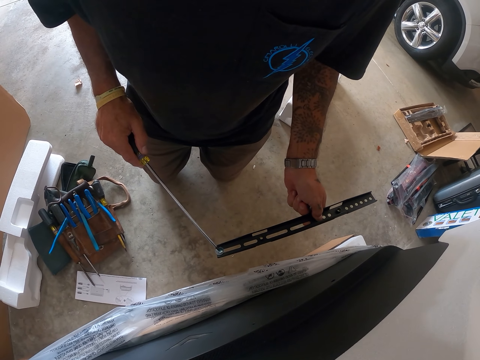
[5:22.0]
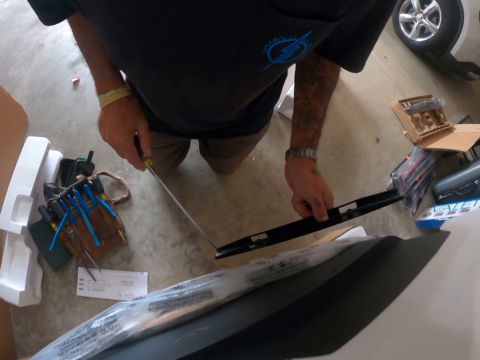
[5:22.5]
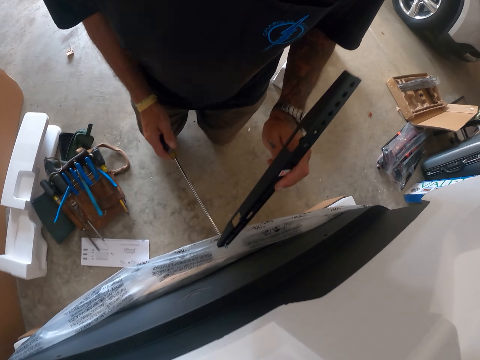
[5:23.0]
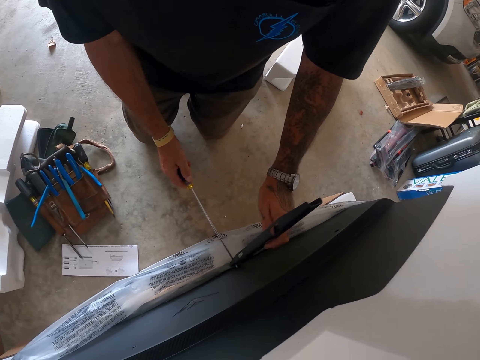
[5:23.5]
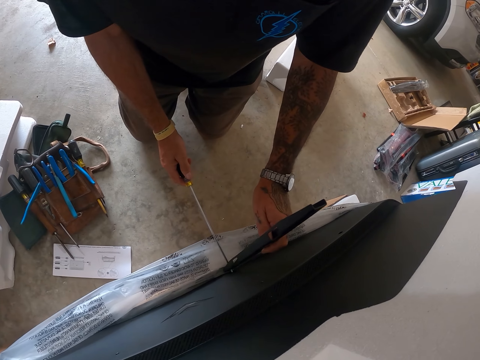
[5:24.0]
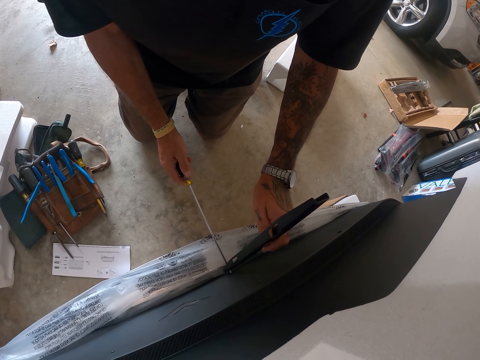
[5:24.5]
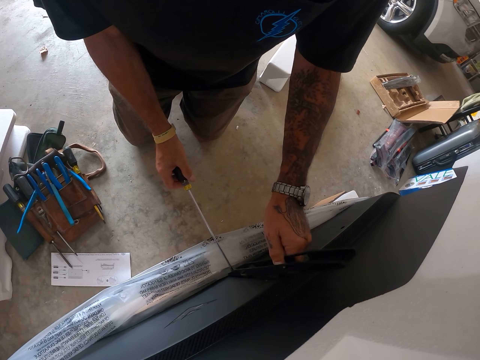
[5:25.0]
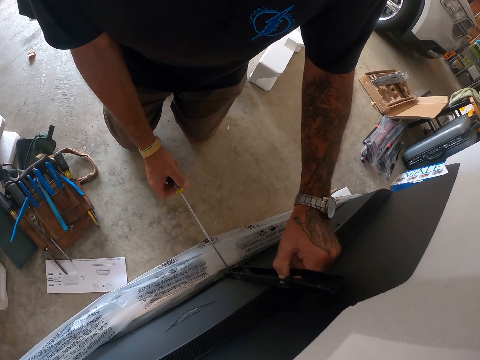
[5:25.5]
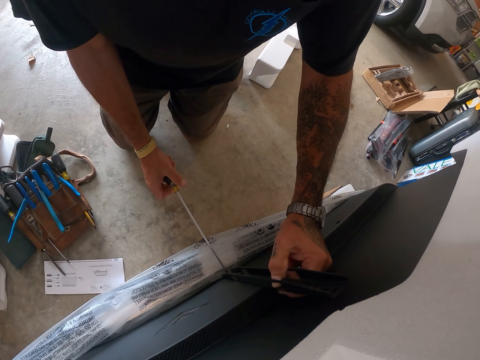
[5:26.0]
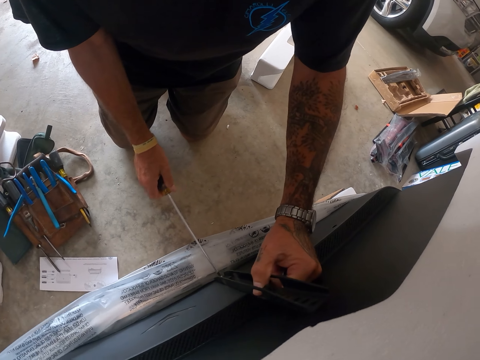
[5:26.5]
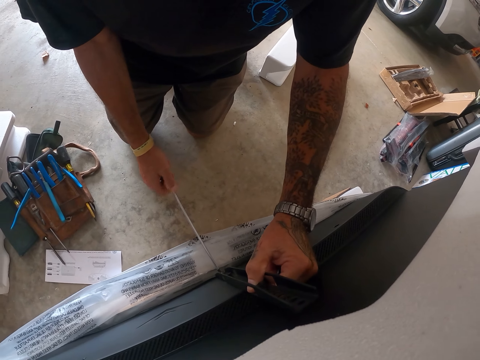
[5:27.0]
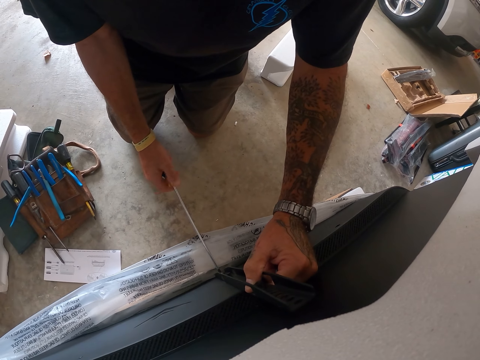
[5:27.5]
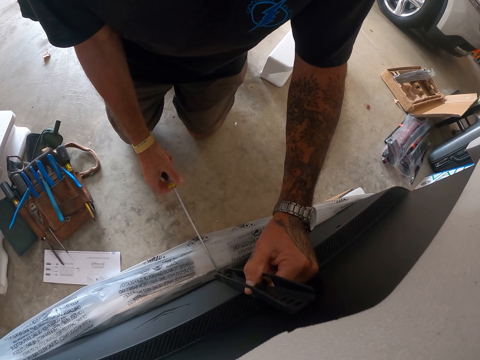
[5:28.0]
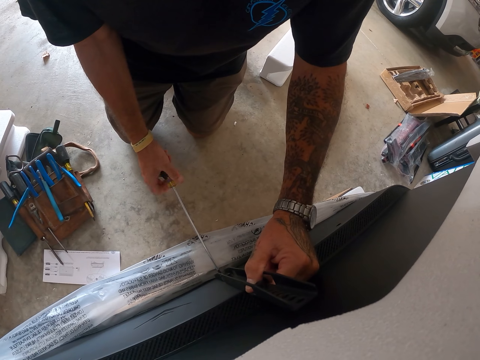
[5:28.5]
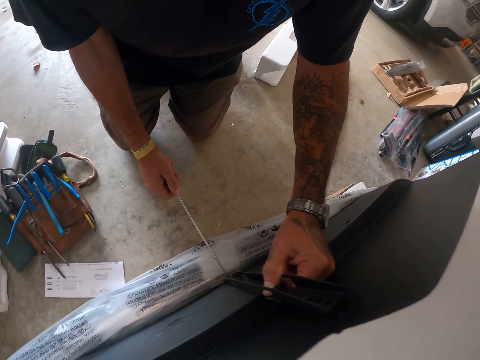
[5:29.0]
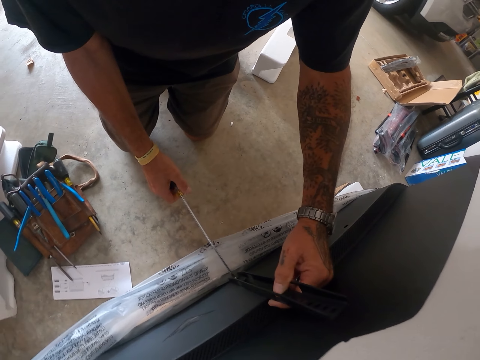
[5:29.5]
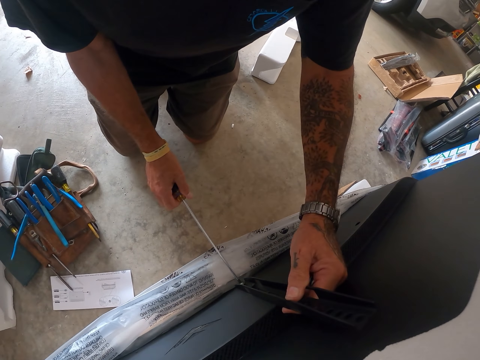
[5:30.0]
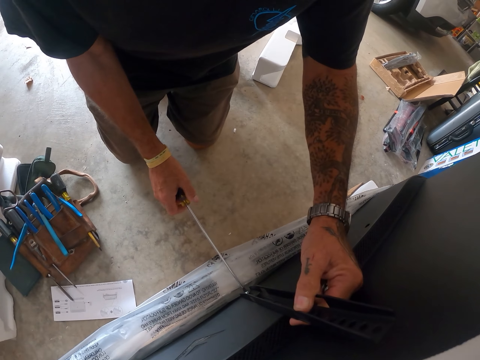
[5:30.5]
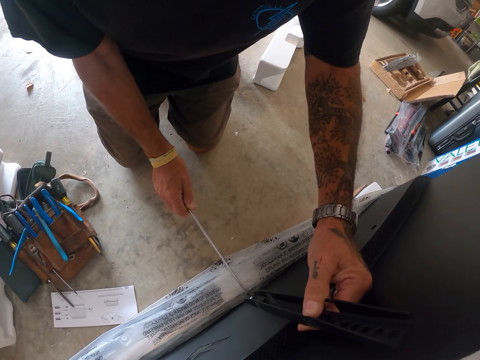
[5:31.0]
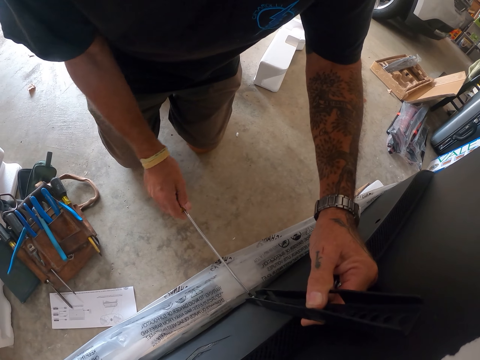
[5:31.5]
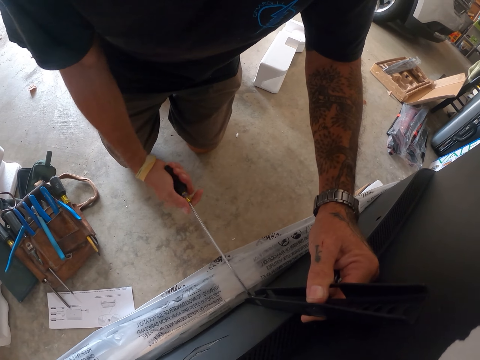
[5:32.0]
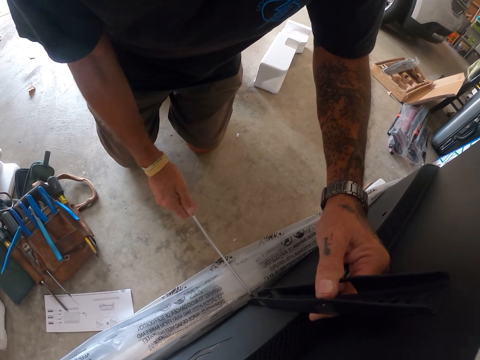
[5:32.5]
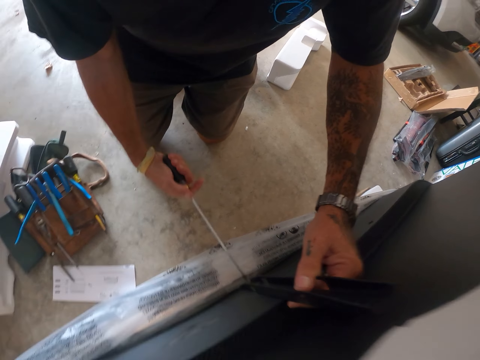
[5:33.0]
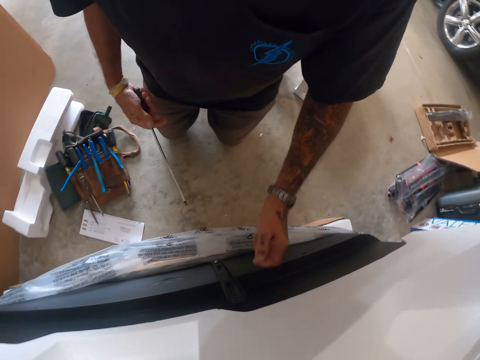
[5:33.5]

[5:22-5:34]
The camera wearer tightens the nut. They put a screwdriver on the nut. They tighten a screw with the screwdriver.

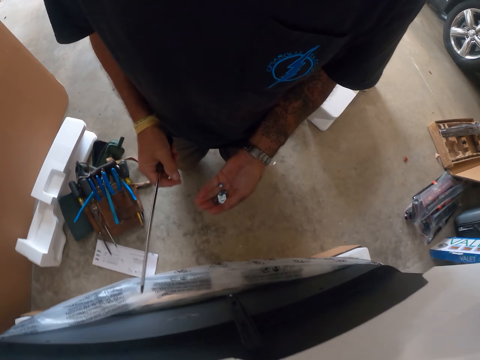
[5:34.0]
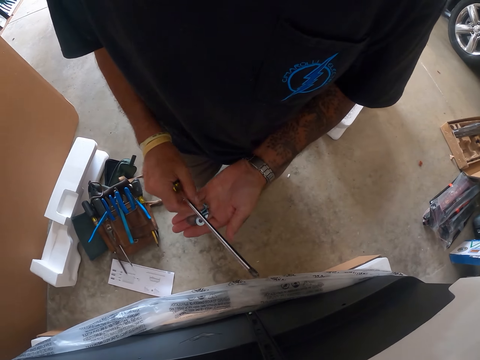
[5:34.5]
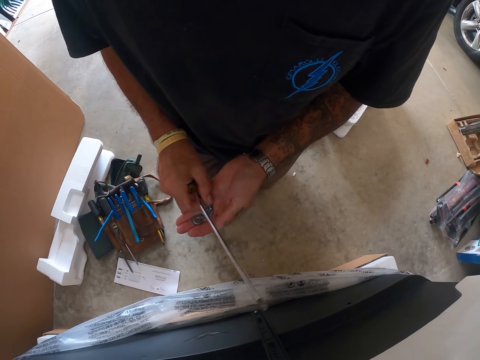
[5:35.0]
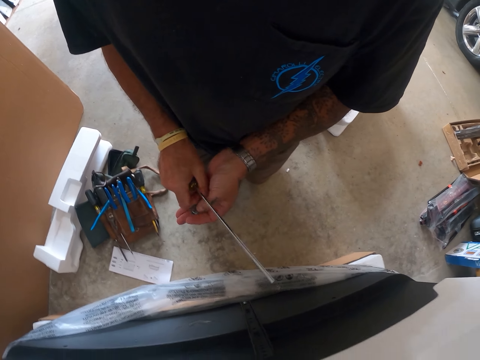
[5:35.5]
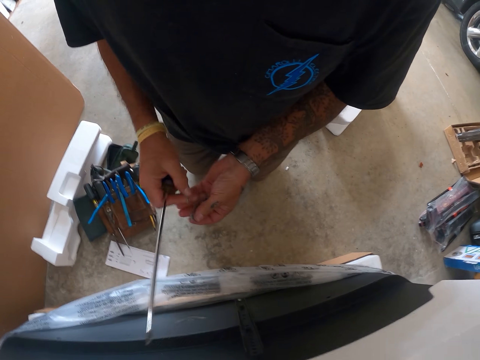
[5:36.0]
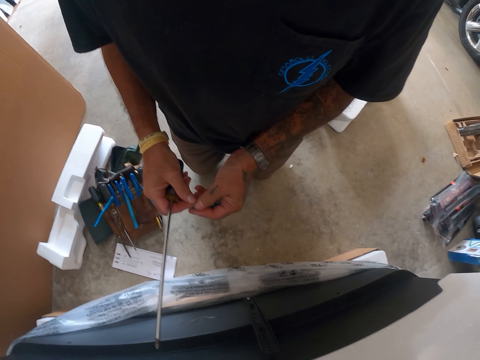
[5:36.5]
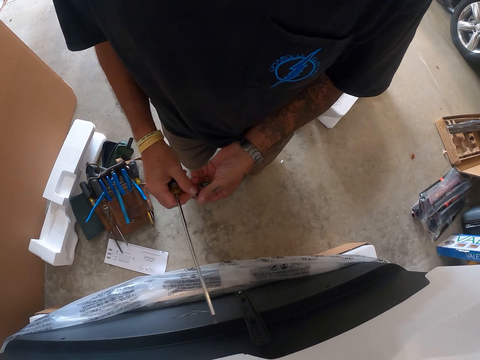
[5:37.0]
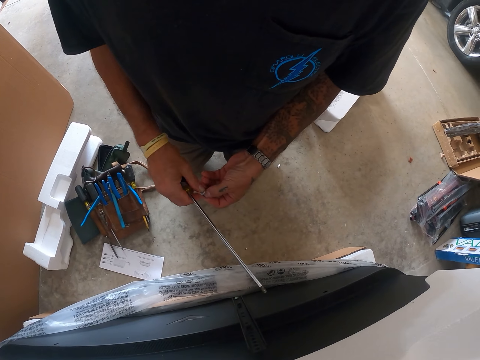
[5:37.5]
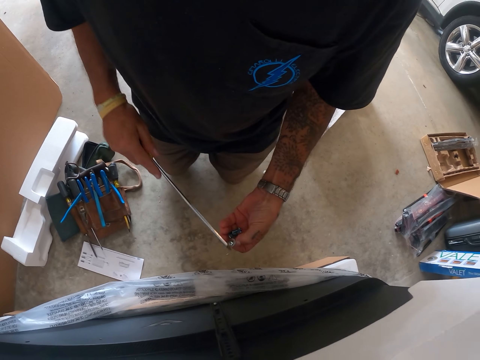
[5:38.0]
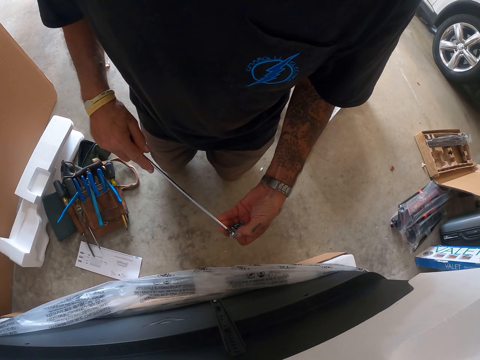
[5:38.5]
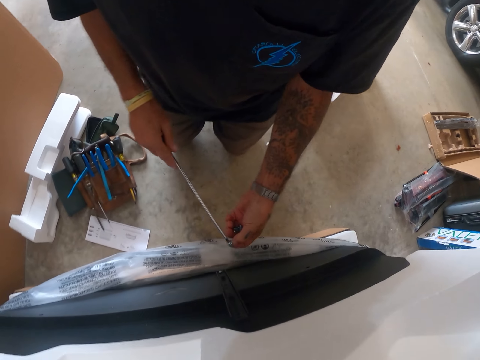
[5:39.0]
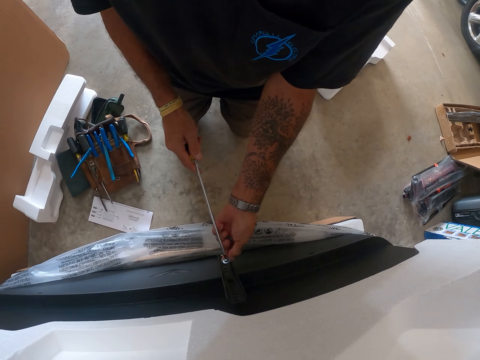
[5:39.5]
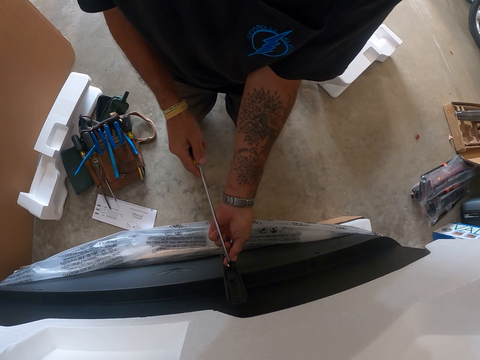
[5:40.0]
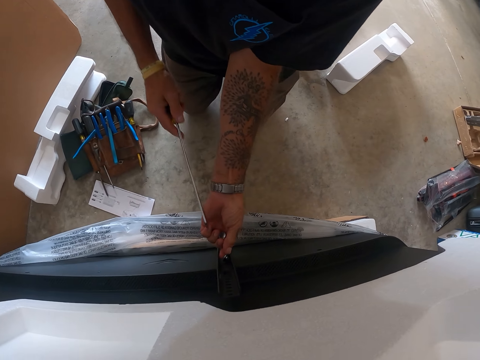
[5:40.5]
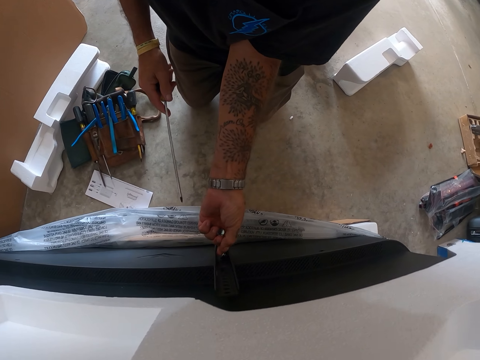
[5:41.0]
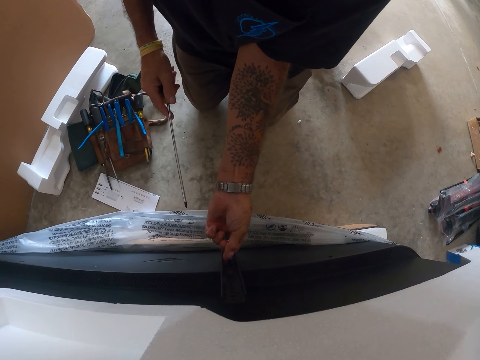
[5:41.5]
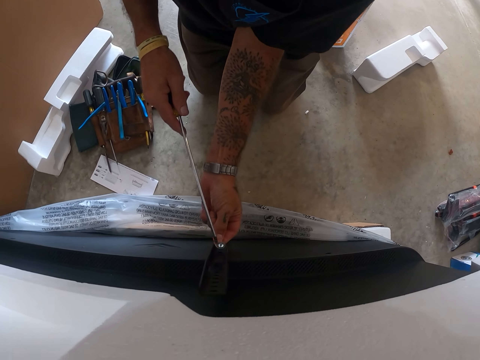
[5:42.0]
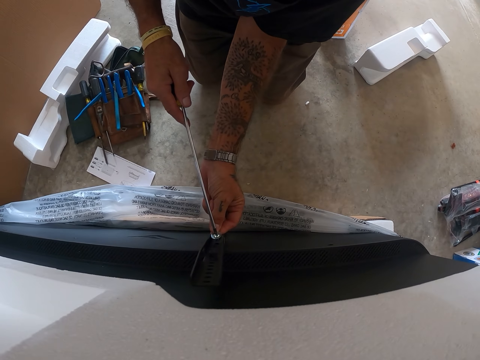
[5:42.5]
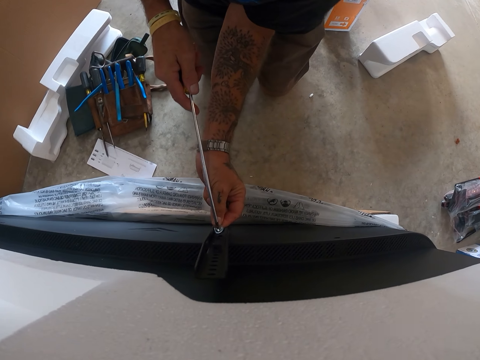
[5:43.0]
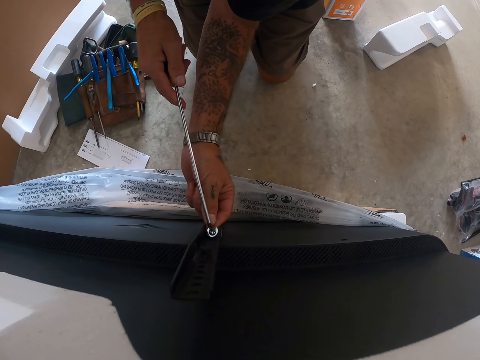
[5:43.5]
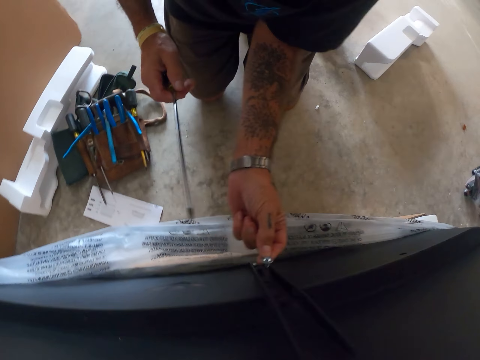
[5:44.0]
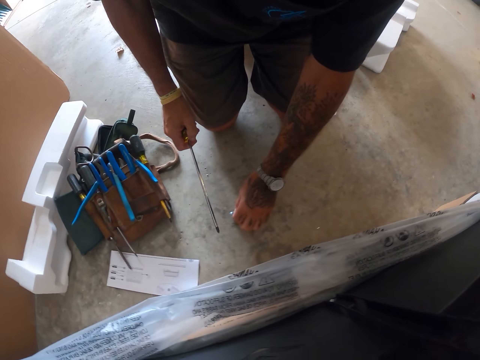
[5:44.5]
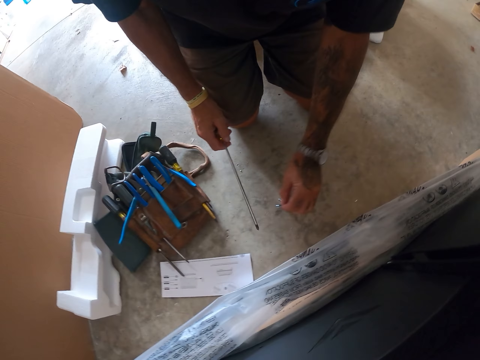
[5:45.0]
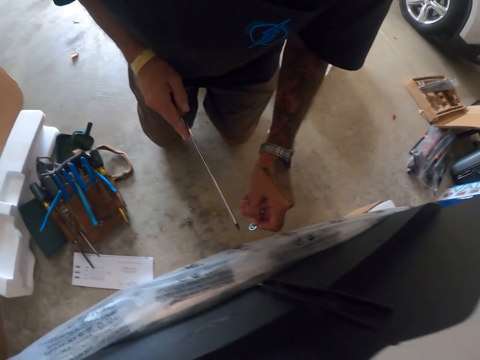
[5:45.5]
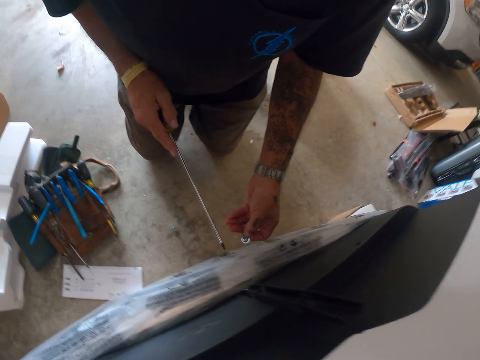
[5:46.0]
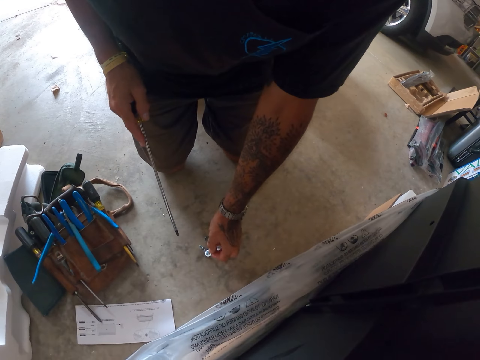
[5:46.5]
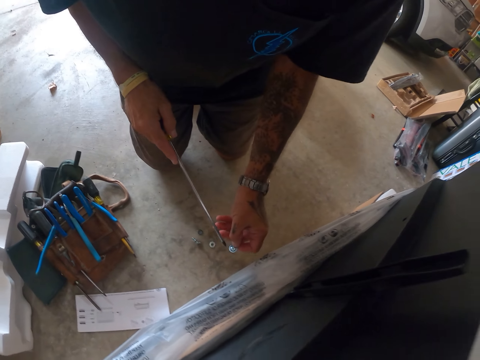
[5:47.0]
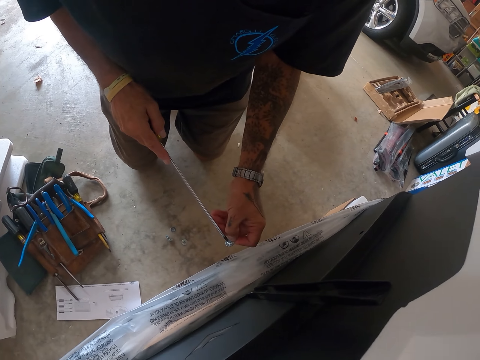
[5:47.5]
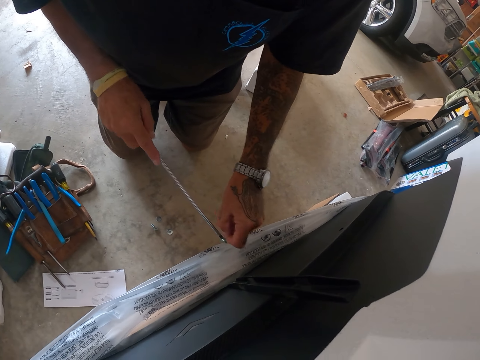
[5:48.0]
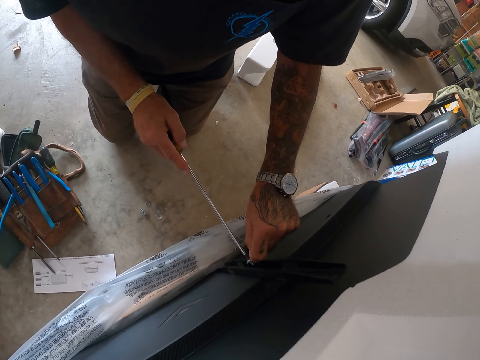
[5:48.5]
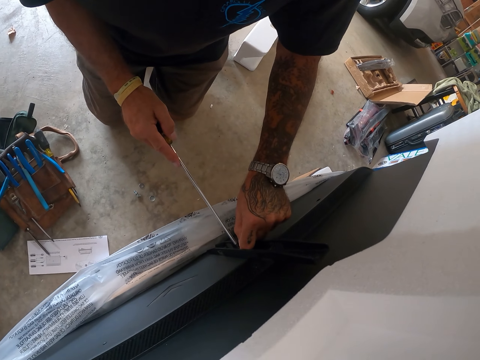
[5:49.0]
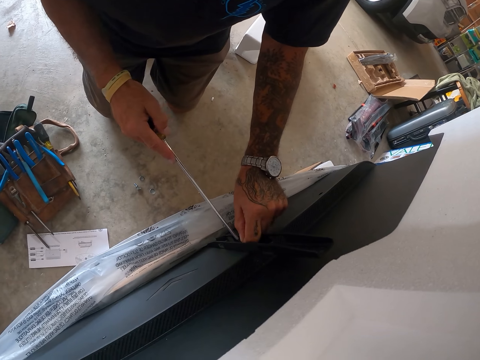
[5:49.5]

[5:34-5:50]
The camera wearer picks up a screw. They pick up the nut. They fit the screw on the nut. They put a screwdriver on the nut. They tighten the nut. They fit the nut on a panel. They drop the screw. They pick up the nut.
